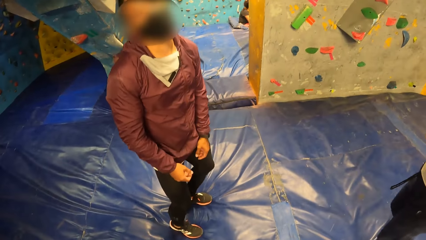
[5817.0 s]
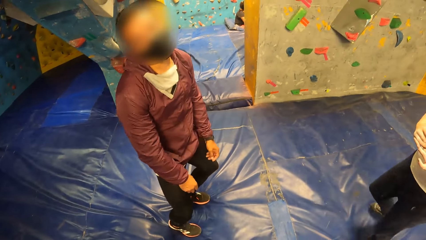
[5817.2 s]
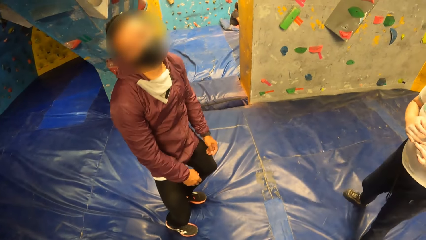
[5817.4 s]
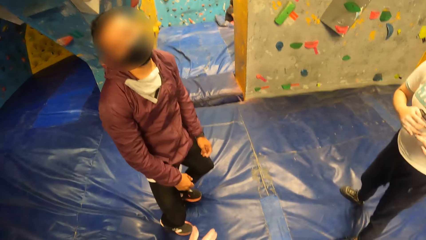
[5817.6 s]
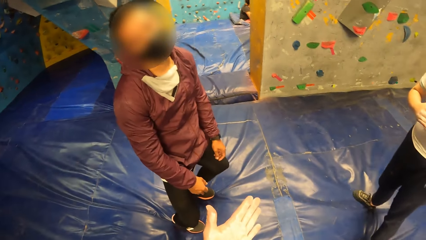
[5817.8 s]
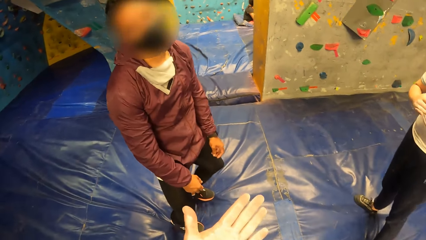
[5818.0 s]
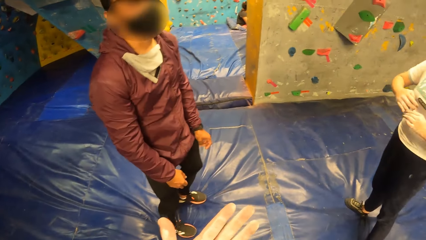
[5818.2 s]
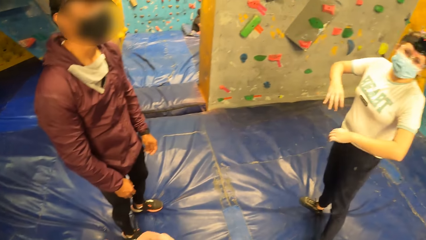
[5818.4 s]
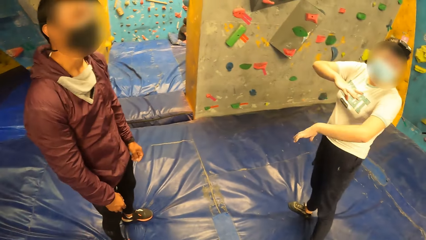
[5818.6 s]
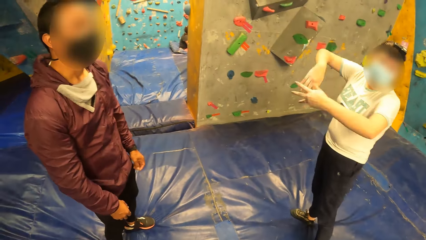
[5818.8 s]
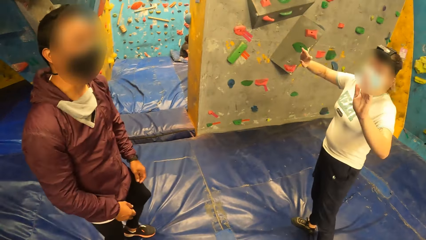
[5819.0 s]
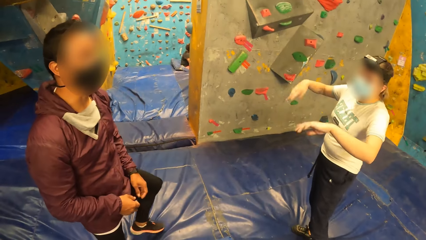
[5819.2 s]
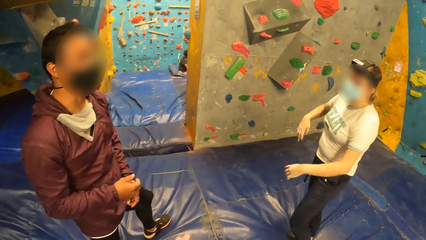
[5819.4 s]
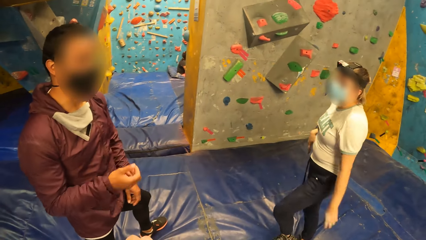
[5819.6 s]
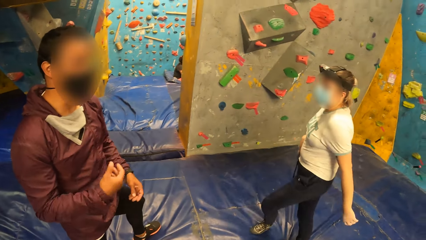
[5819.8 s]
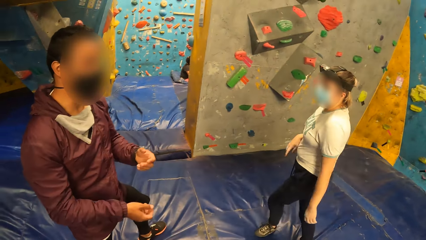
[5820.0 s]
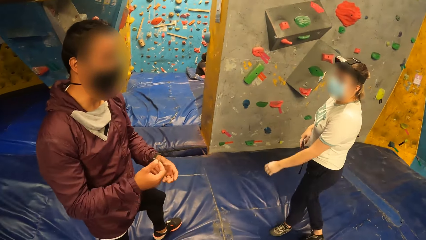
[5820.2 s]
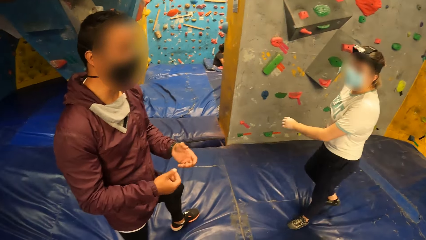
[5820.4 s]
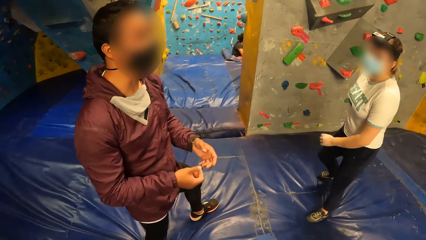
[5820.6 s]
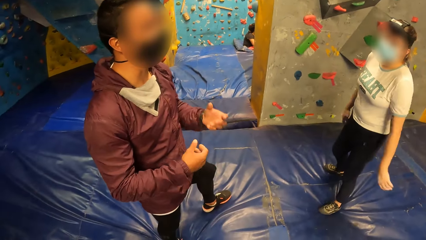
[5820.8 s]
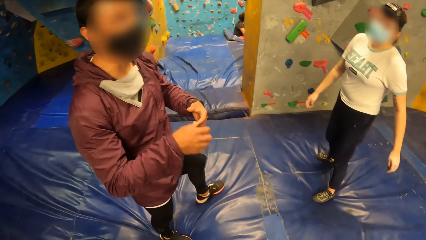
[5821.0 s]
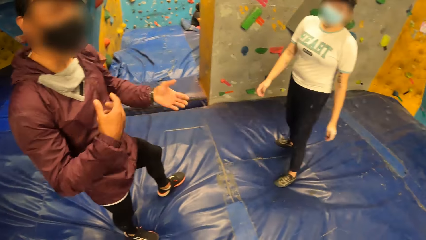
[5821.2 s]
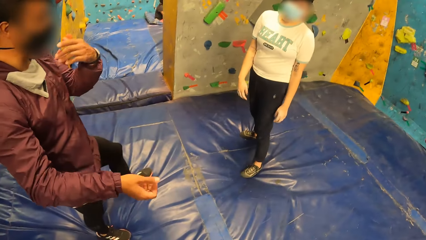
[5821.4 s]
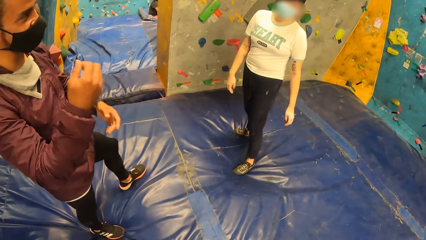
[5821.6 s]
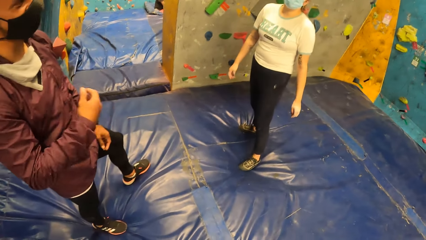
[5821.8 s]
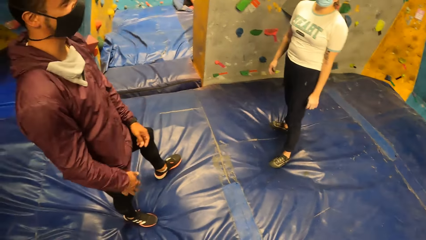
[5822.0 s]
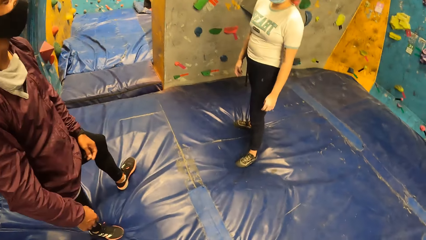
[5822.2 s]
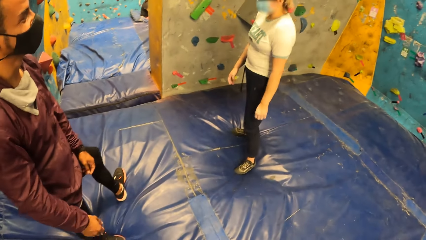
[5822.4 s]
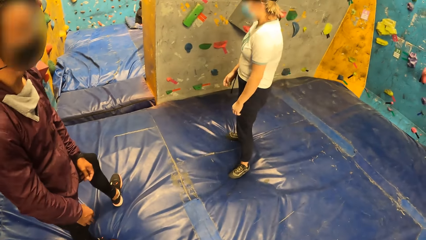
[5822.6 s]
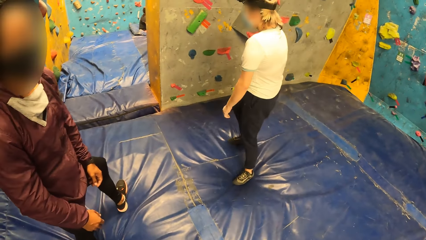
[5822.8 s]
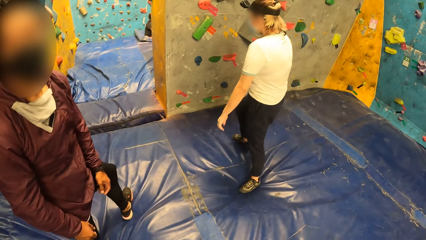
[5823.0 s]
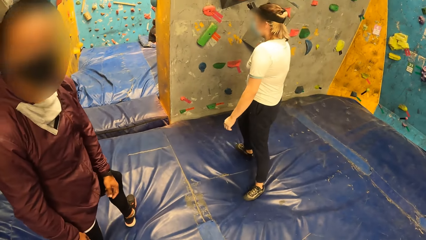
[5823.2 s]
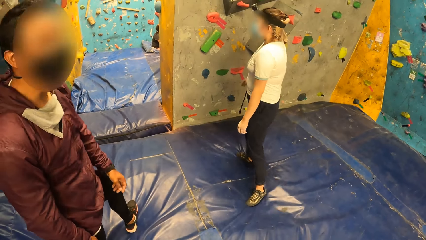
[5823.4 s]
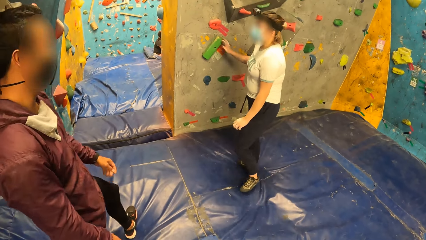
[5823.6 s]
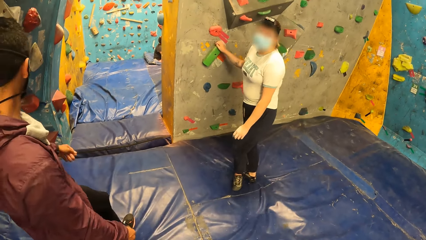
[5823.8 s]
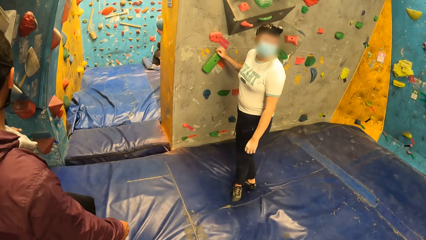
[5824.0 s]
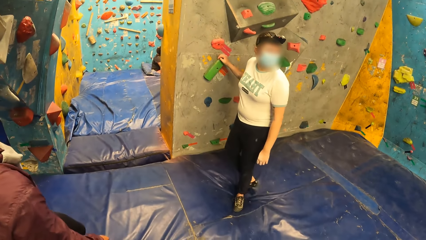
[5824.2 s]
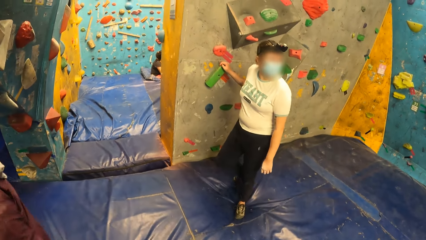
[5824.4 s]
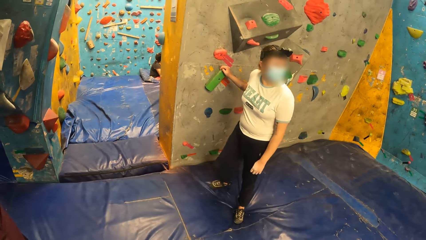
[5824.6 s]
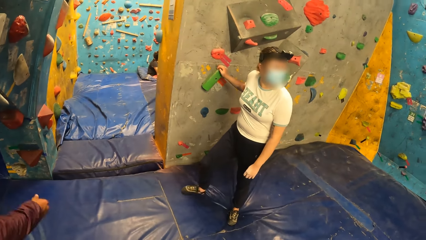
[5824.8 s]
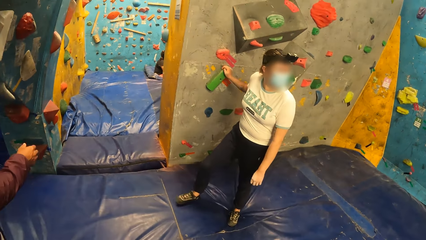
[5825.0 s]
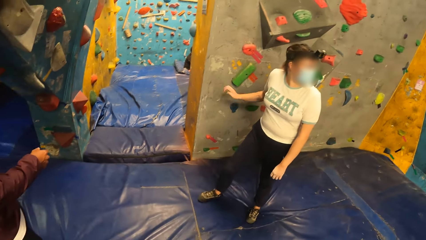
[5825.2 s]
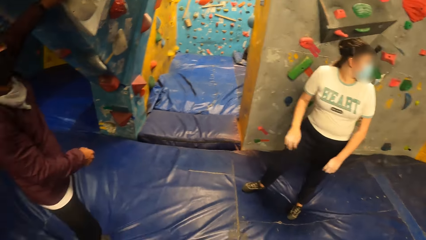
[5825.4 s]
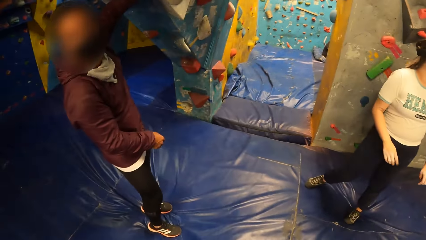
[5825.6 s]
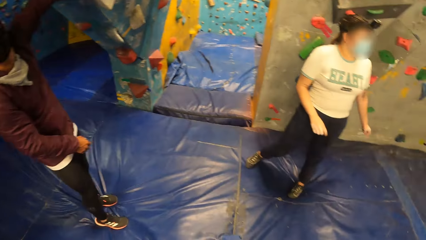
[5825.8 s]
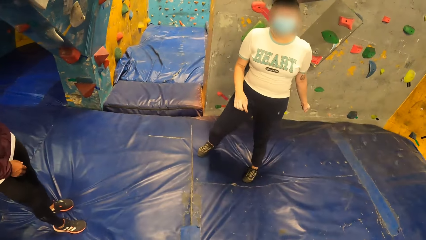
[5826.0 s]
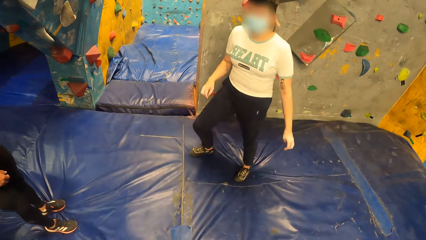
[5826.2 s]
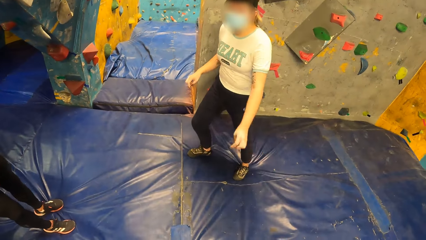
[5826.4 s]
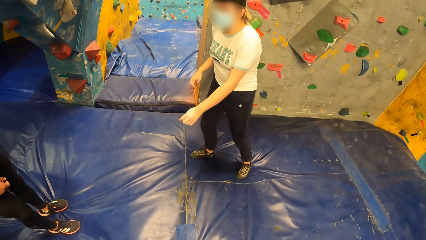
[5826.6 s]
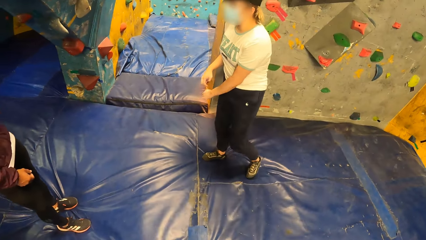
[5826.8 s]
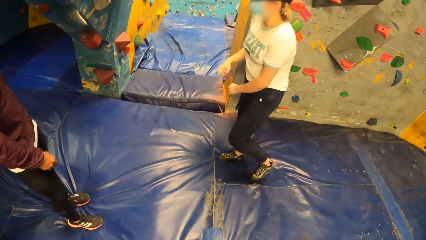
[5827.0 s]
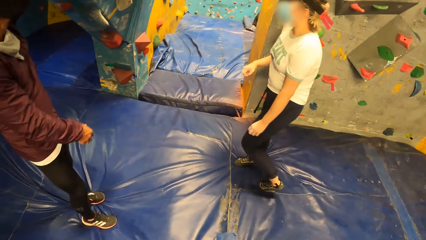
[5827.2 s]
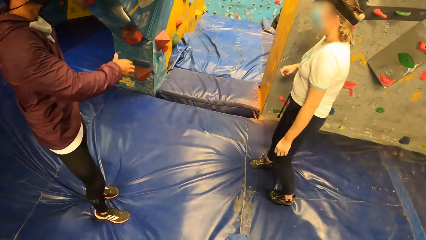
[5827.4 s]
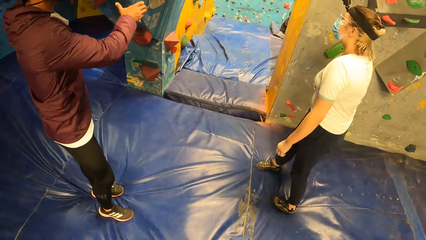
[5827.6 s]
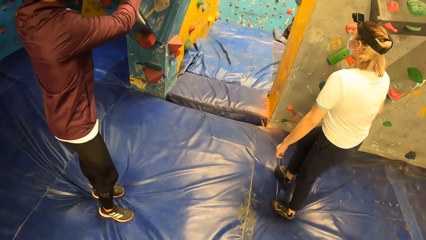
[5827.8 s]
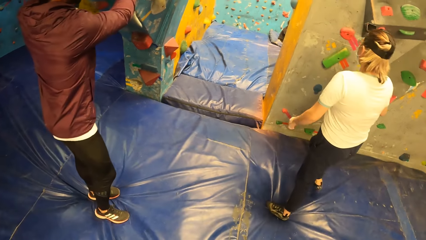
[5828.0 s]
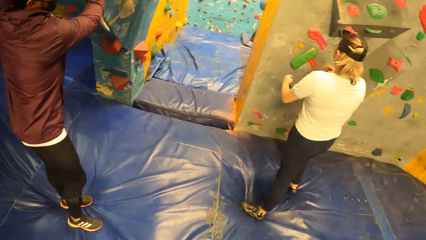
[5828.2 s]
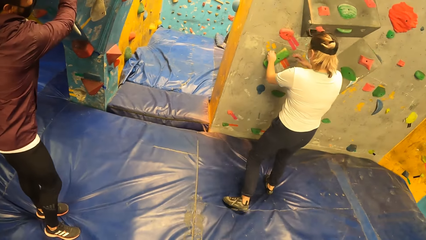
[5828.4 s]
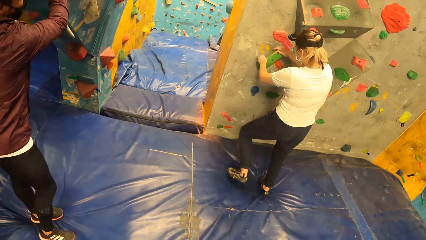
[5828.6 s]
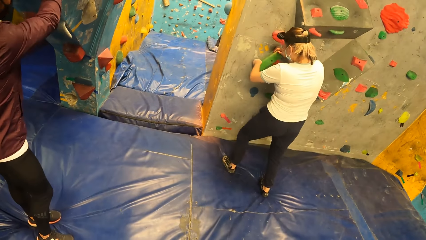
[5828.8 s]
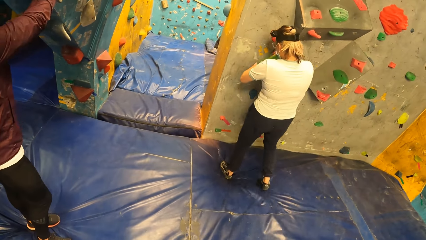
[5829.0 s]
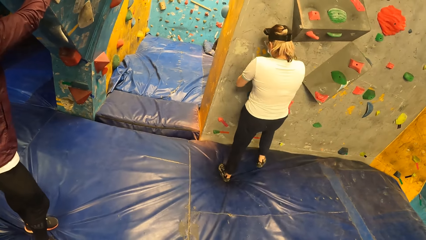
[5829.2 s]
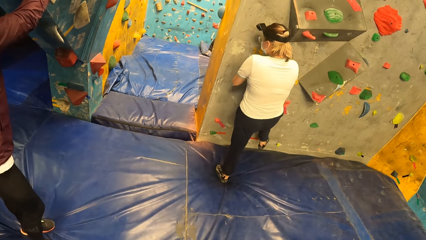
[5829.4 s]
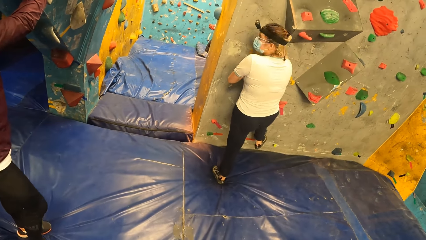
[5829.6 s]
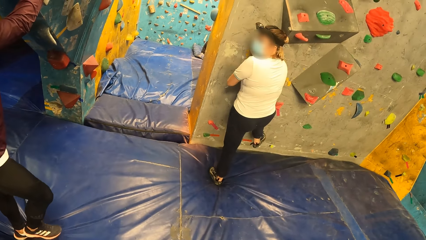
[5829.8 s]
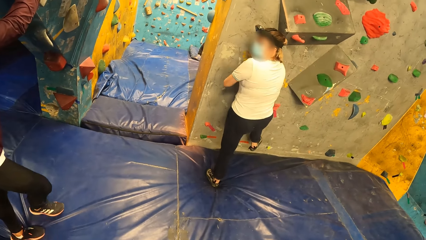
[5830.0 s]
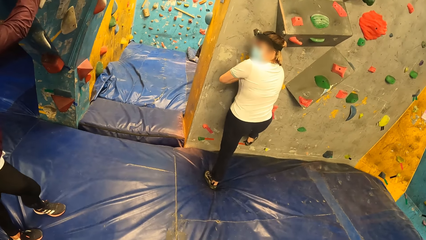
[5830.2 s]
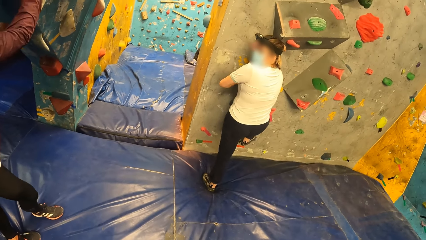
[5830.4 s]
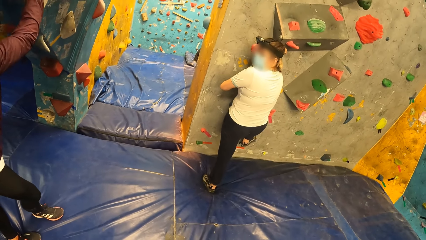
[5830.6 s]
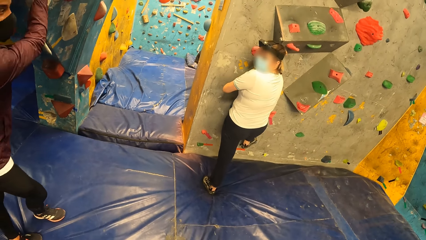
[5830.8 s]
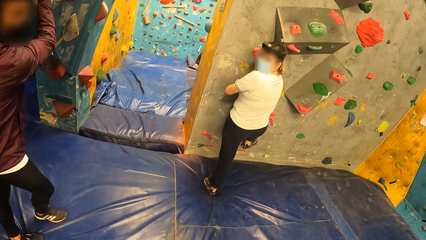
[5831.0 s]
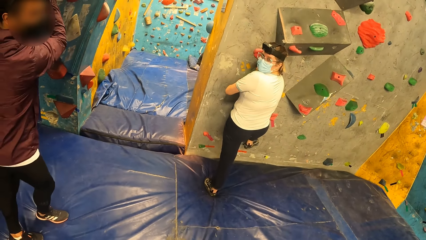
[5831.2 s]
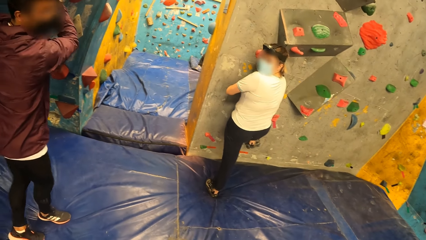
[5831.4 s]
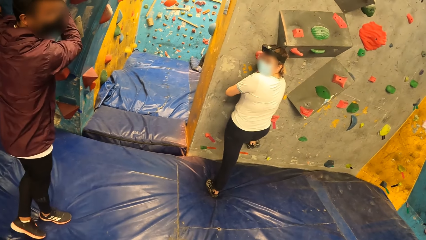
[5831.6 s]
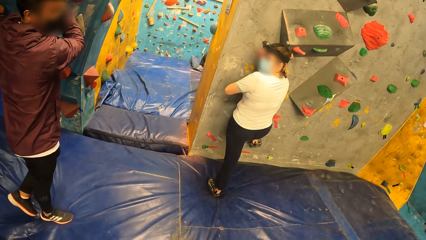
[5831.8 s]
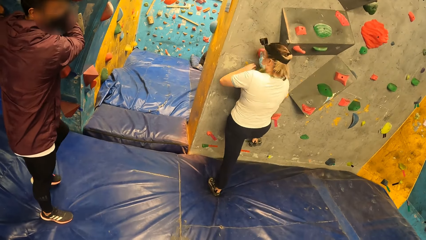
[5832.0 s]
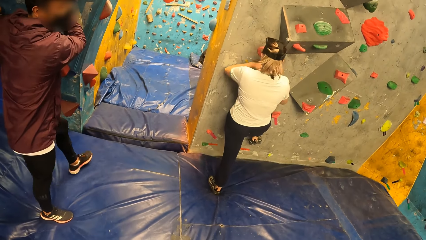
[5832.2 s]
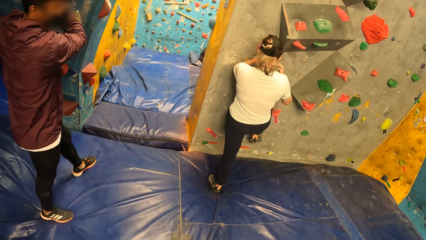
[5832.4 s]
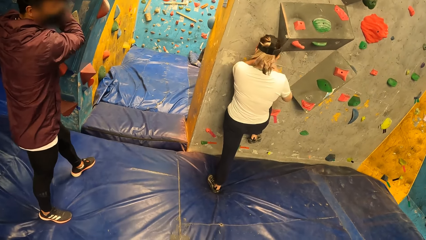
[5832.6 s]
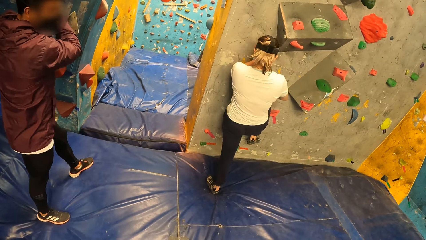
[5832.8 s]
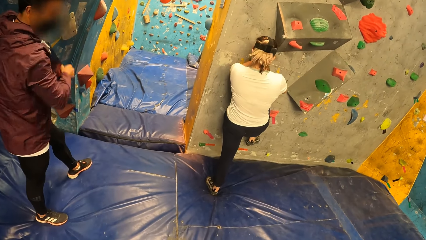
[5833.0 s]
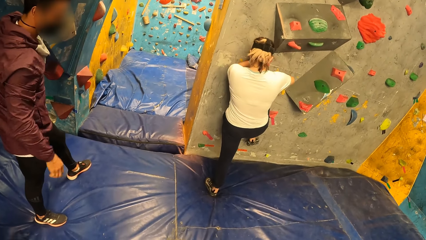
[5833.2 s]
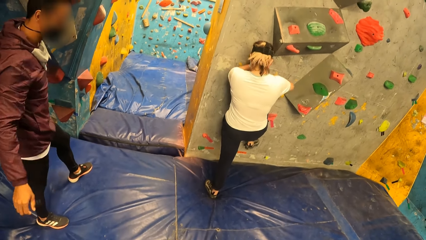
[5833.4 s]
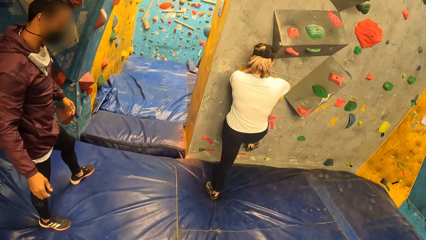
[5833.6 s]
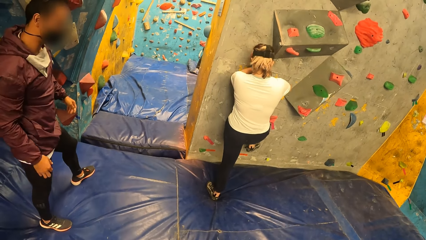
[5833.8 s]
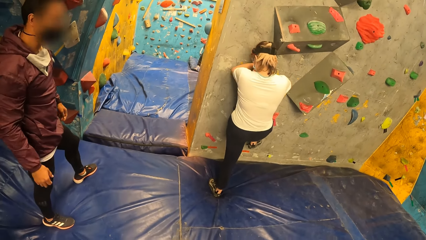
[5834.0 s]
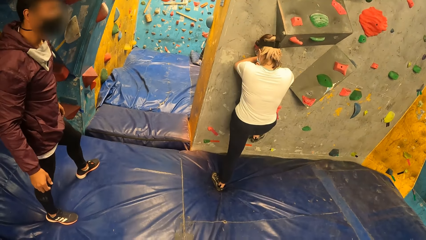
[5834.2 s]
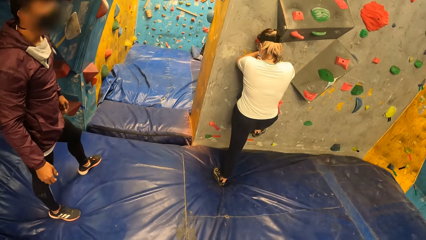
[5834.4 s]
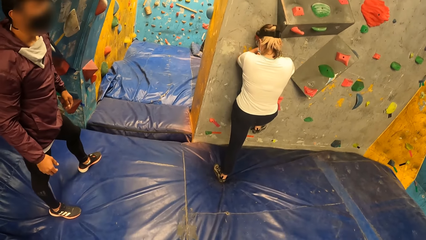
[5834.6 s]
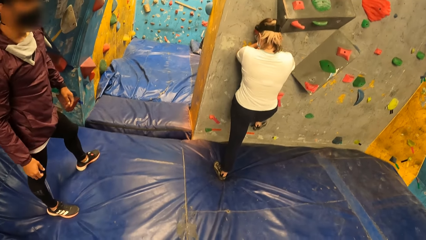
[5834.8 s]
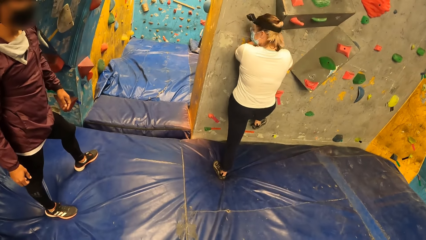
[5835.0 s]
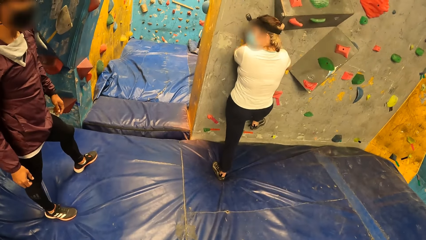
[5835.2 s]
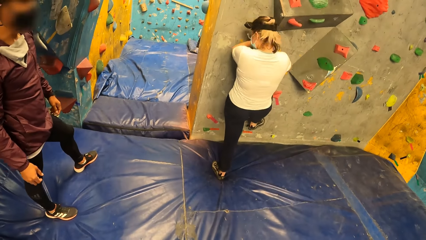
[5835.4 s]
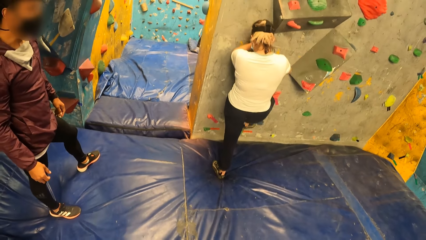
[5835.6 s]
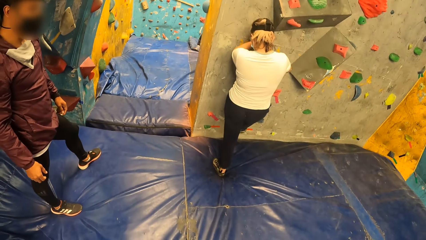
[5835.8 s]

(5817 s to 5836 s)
A man leans back on his legs while in the climb wall room. The camera wearer looks at his hand in the climb wall room. He spreads his hand. A woman converses with the camera wearer and the man in the climb wall room. The woman leans her hand on the climb wall. The man holds on the climb wall. The woman climbs on the climb wall. The man steps on the climb room floor. The man converses with the woman.
